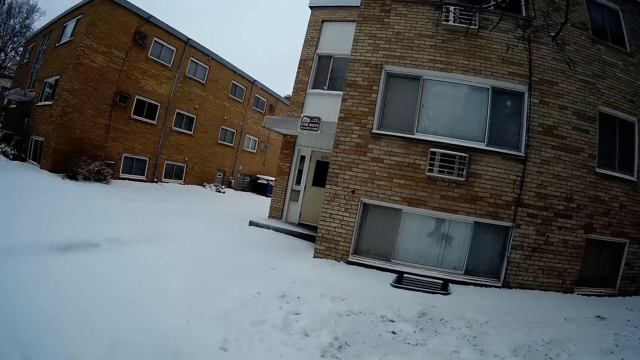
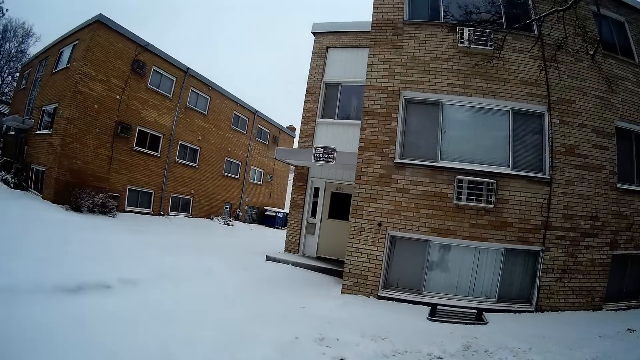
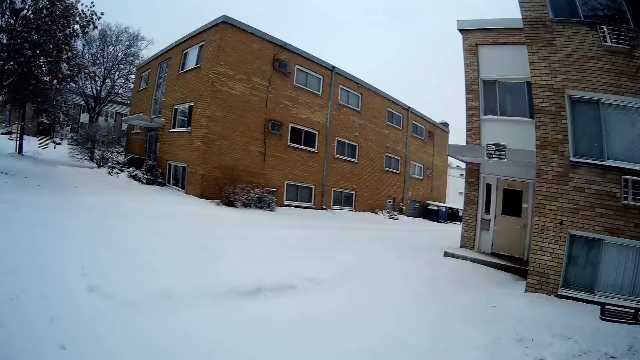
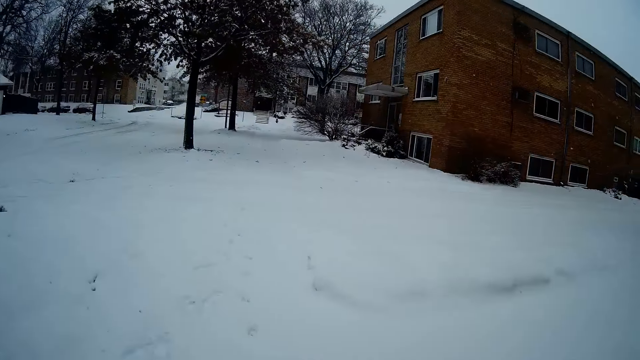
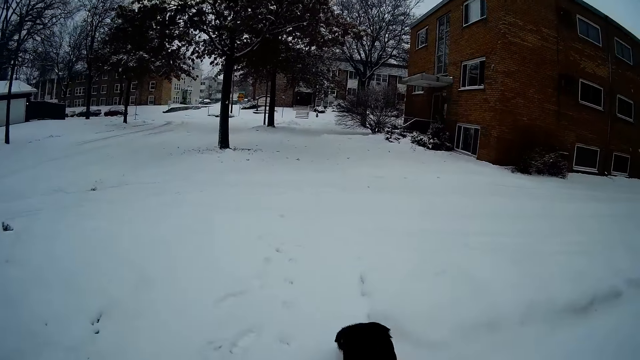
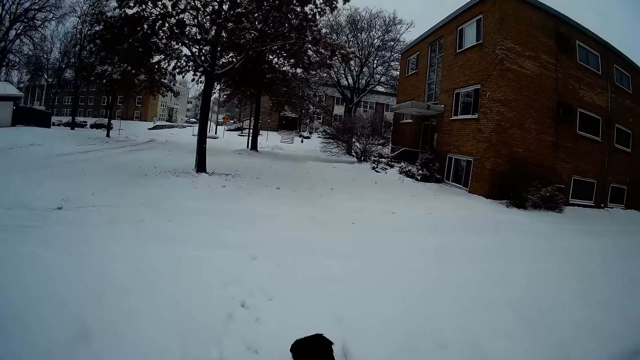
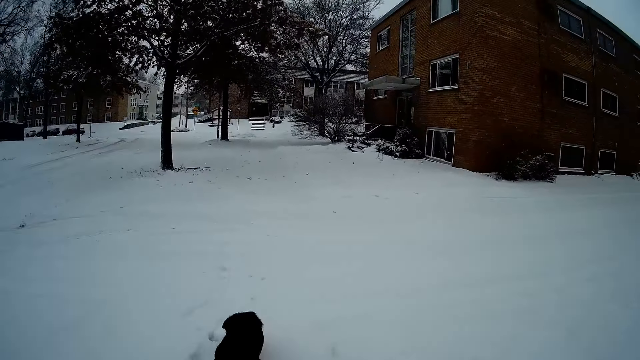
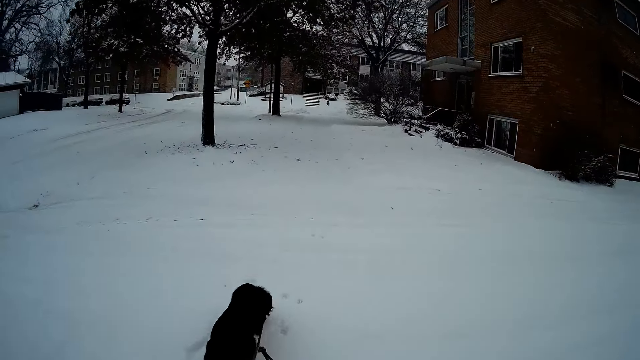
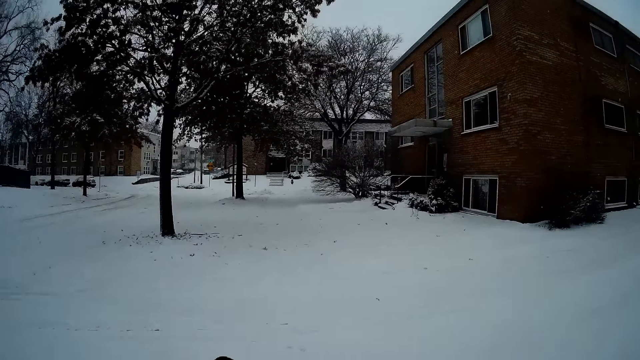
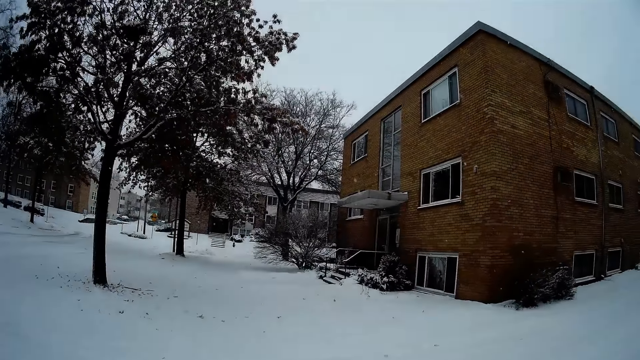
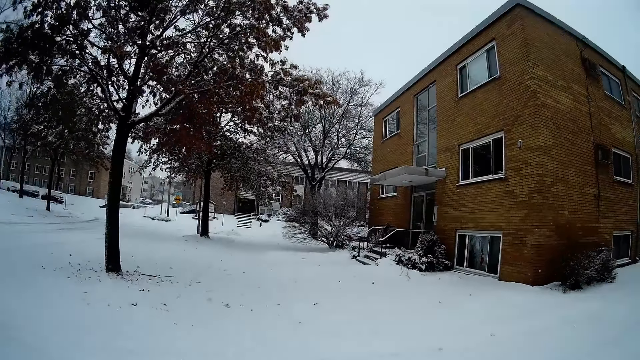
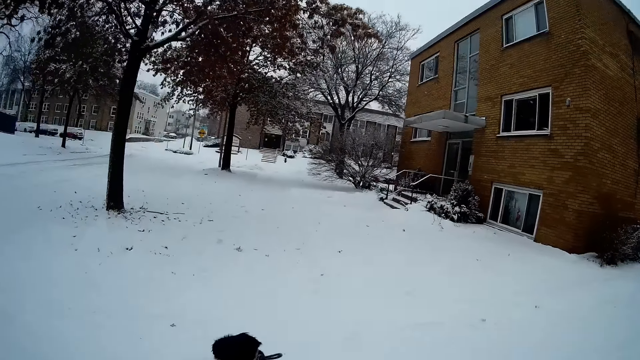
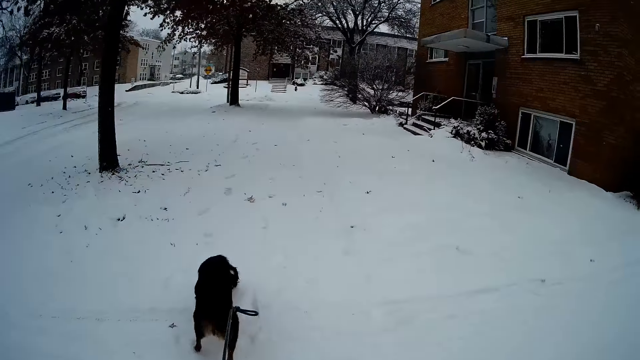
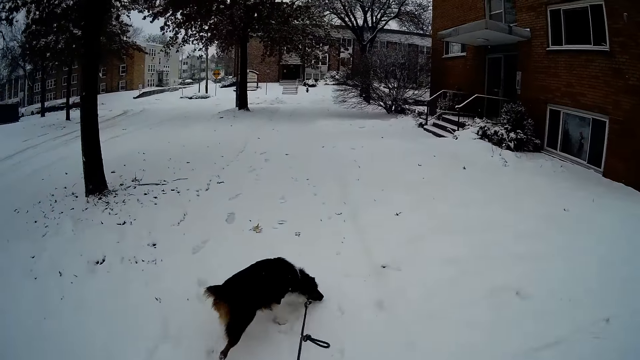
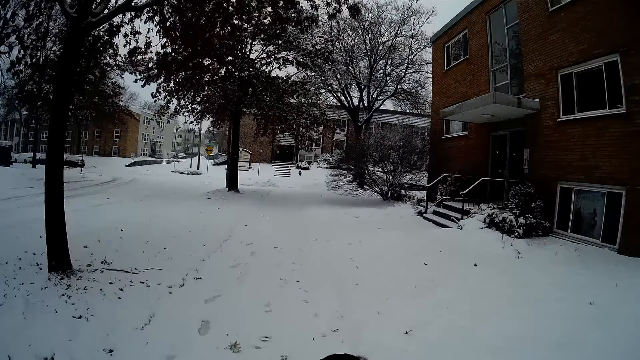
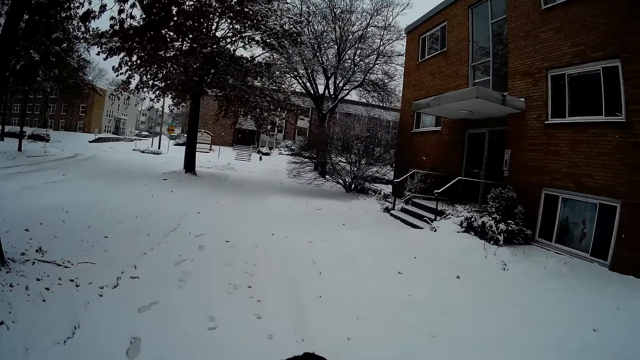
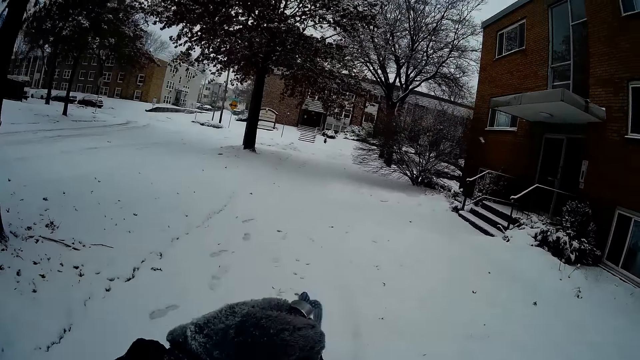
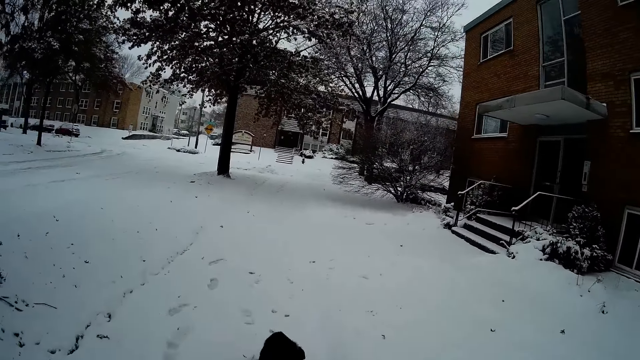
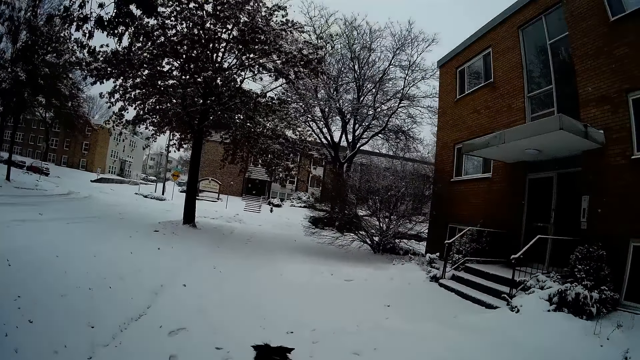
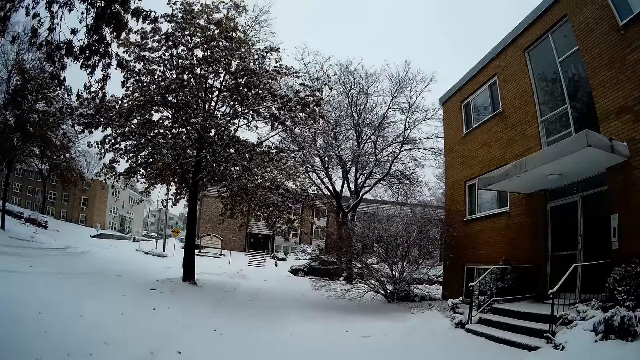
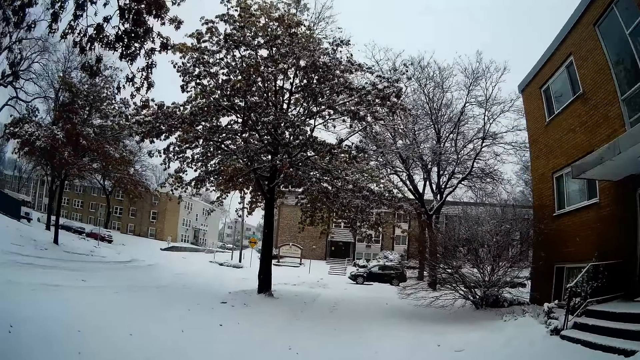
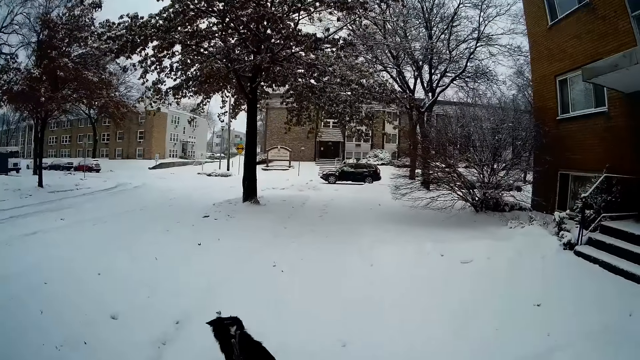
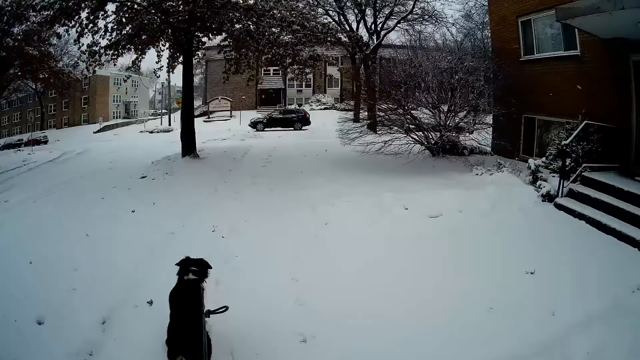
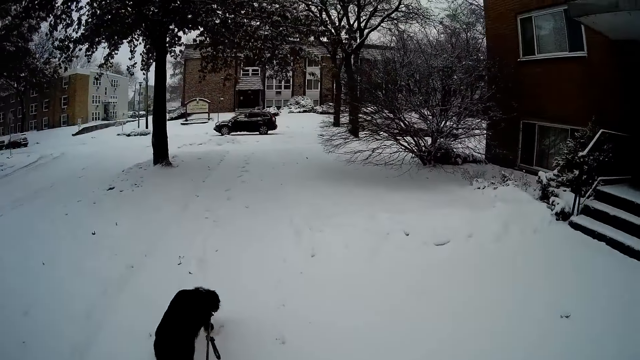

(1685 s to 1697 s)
The camera wearer starts walking again. She holds the dog's leash in her left hand.

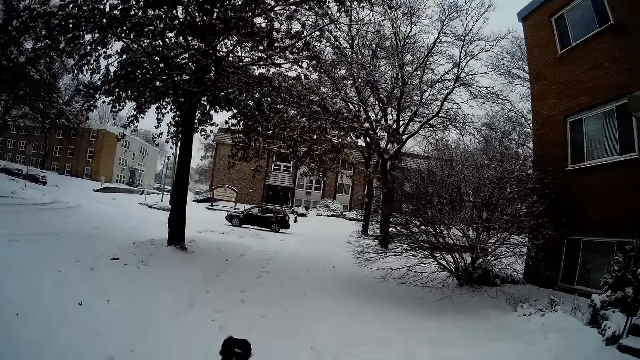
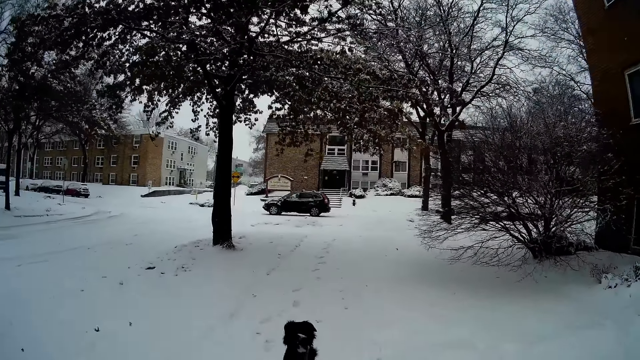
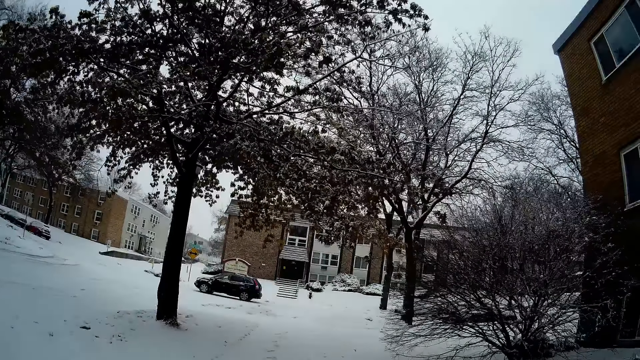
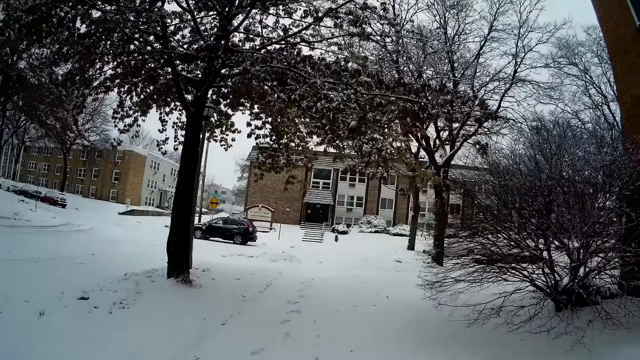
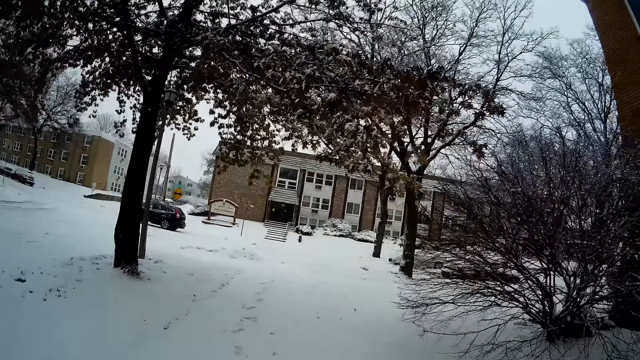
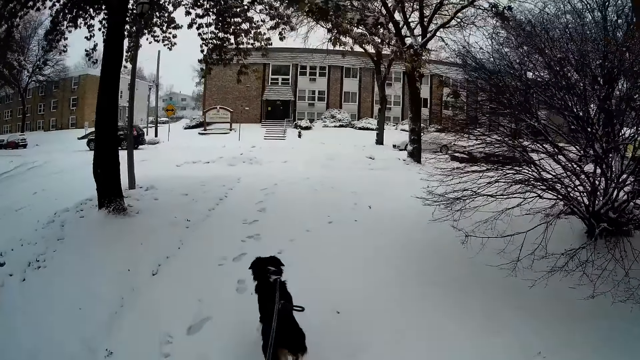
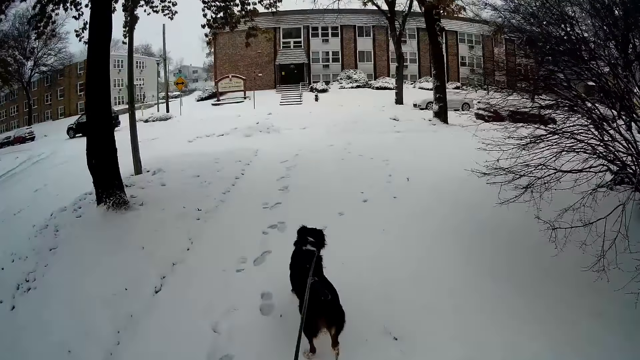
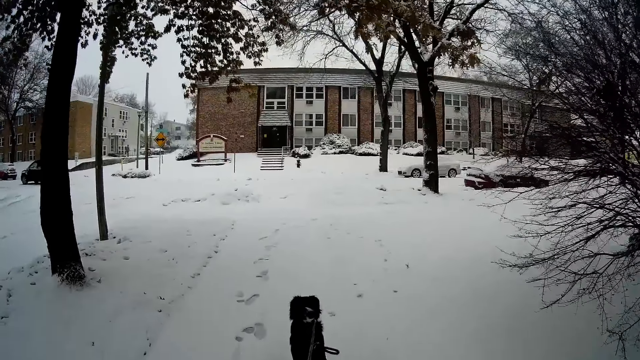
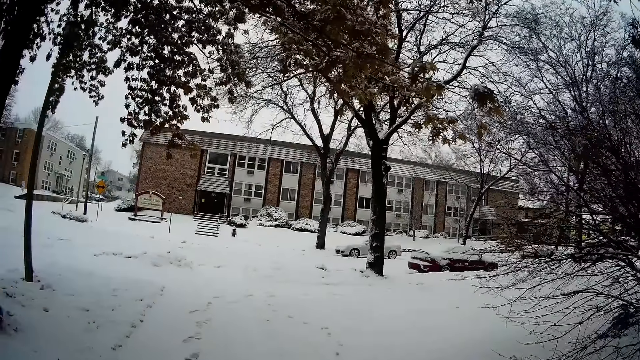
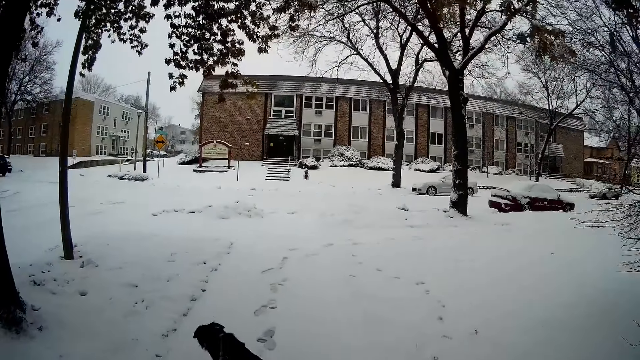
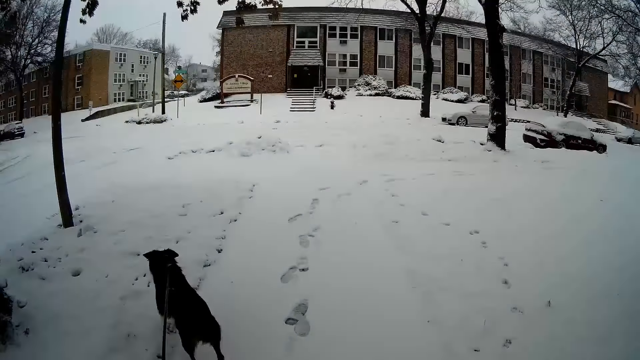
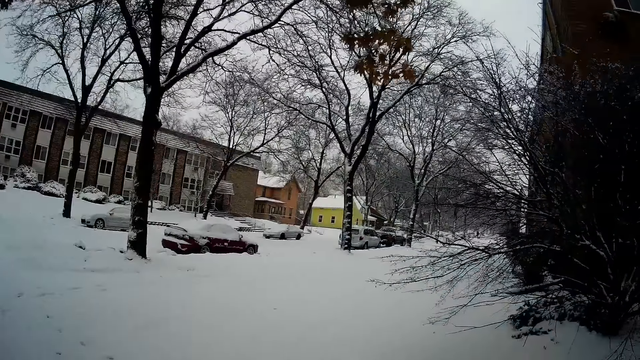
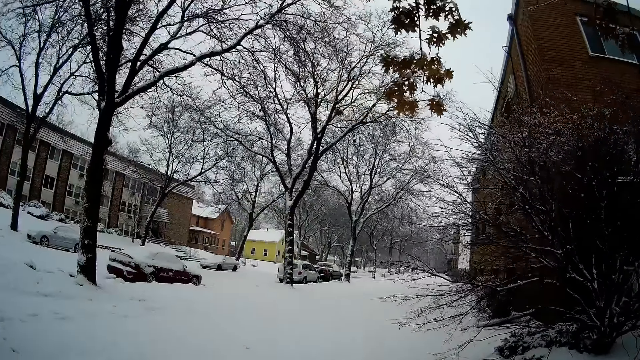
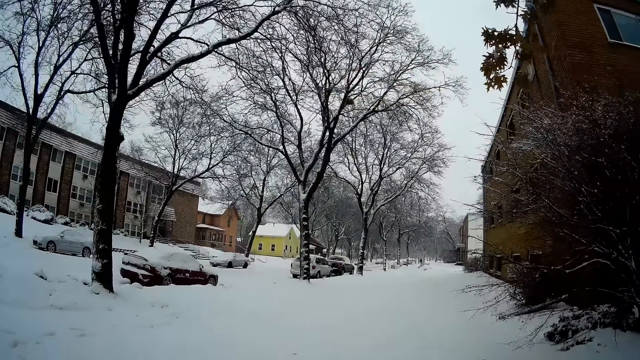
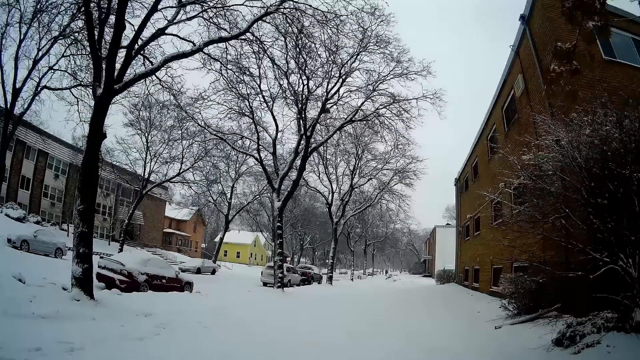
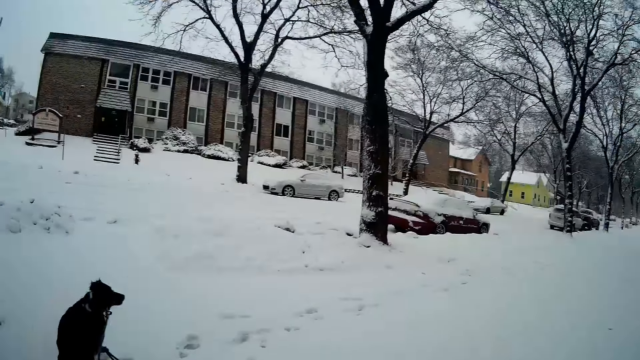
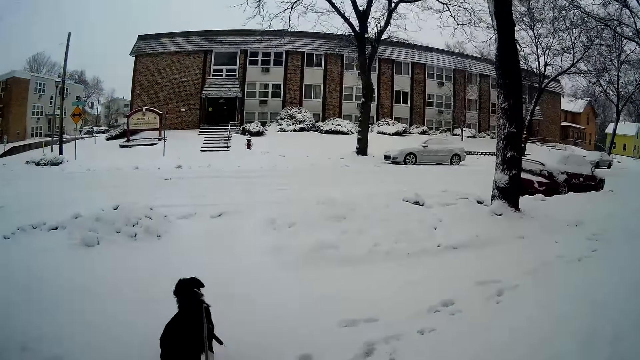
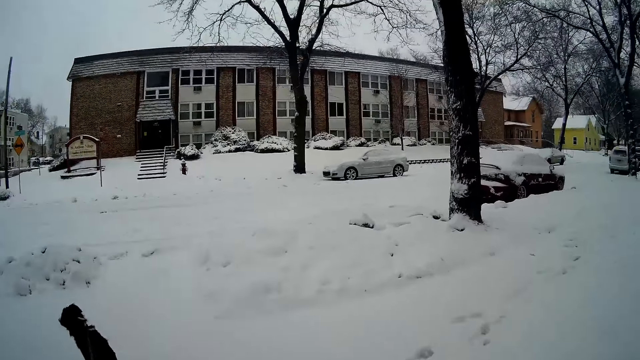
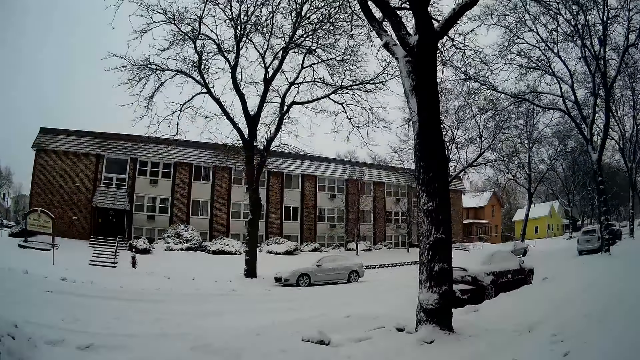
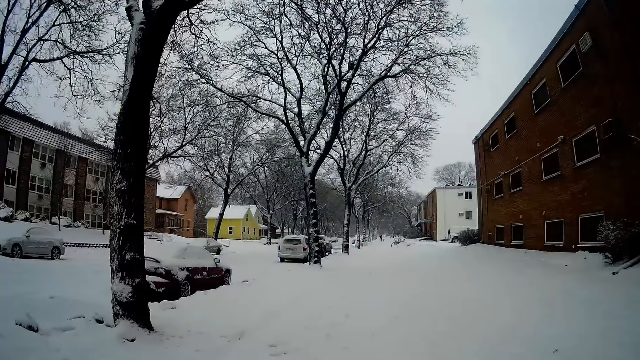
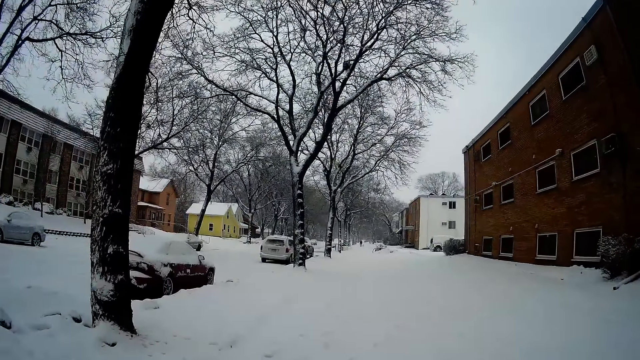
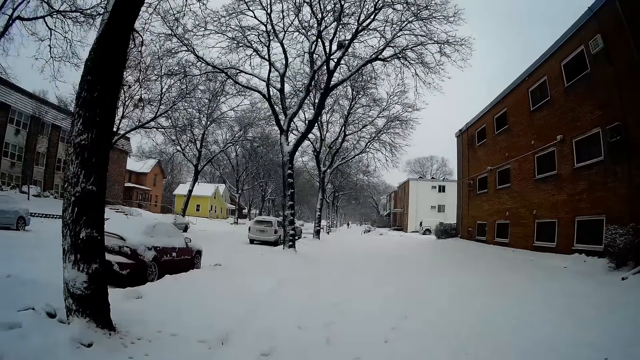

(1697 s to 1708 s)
The camera wearer takes a right turn.
